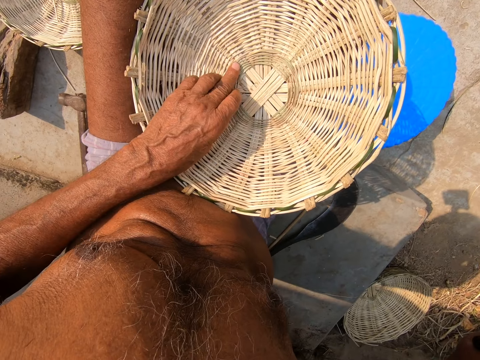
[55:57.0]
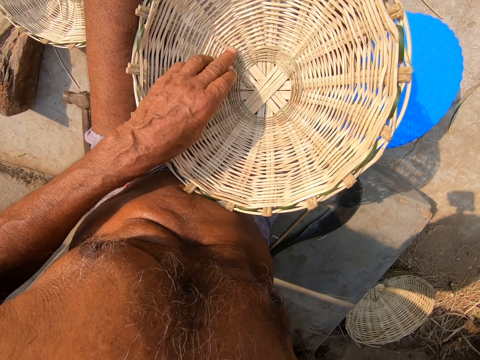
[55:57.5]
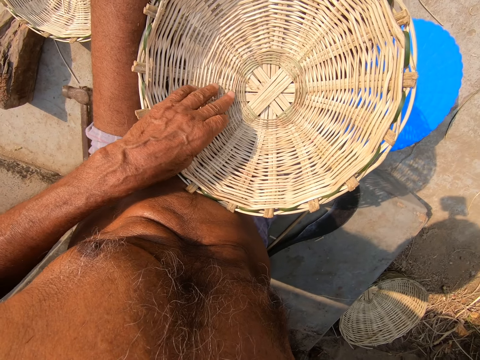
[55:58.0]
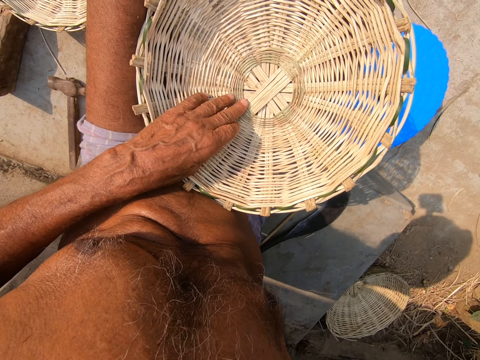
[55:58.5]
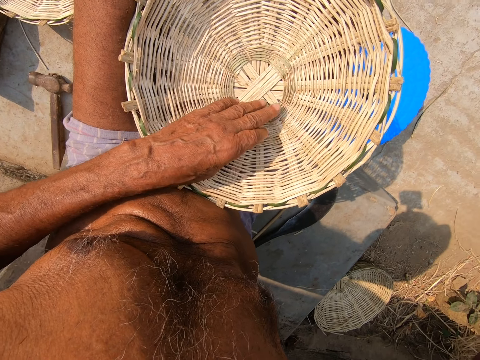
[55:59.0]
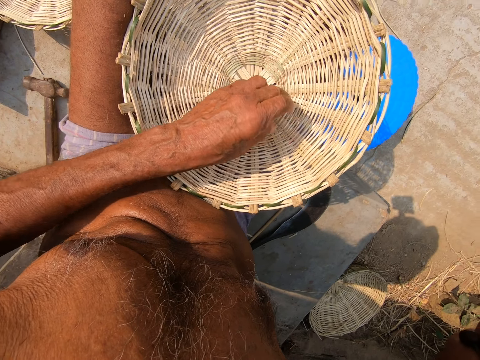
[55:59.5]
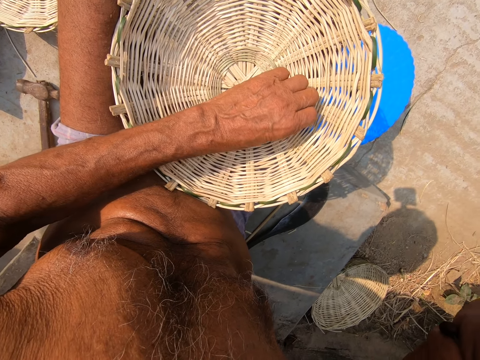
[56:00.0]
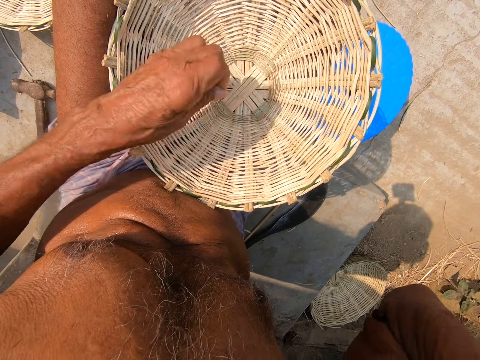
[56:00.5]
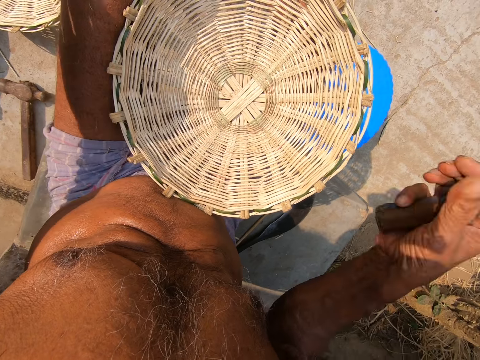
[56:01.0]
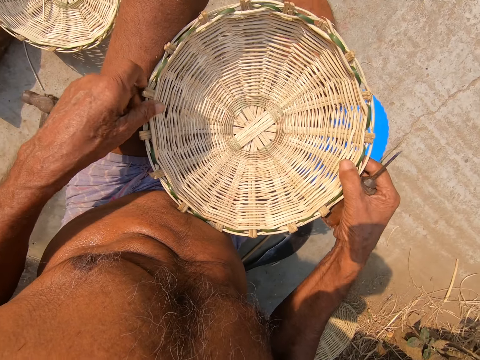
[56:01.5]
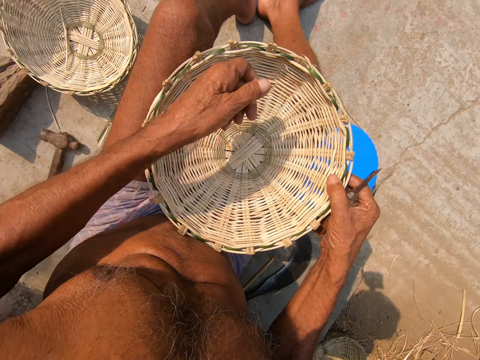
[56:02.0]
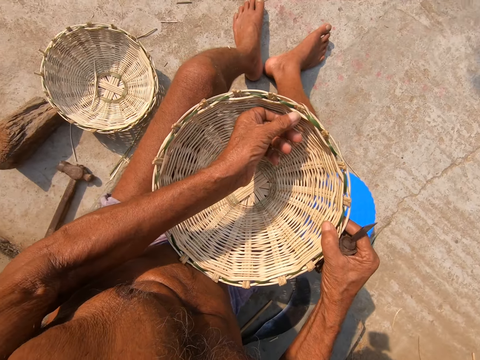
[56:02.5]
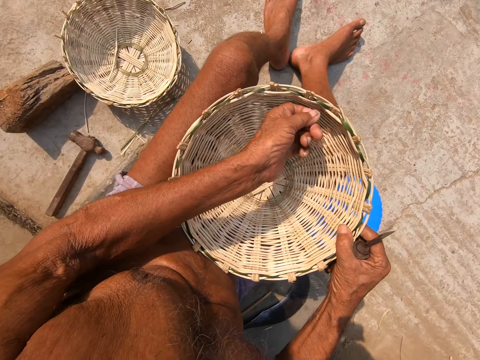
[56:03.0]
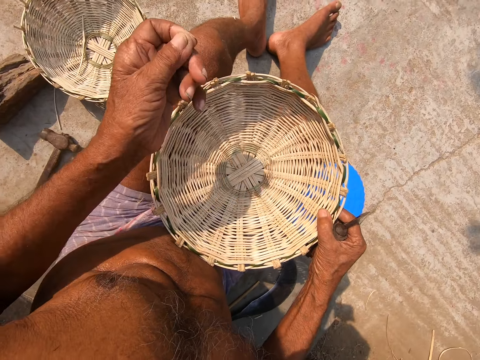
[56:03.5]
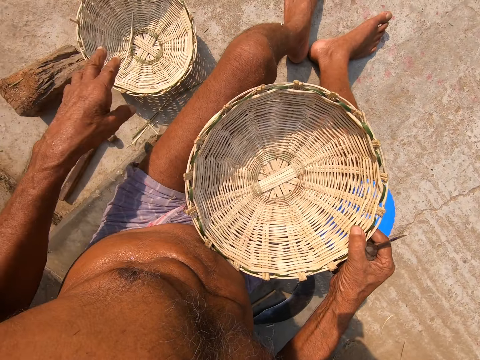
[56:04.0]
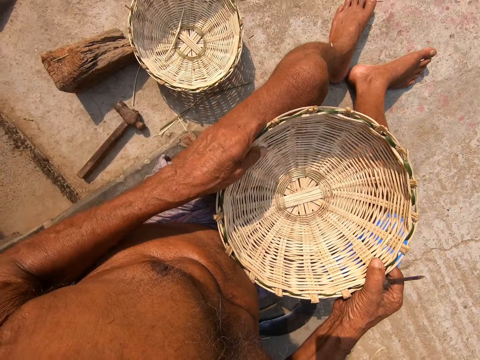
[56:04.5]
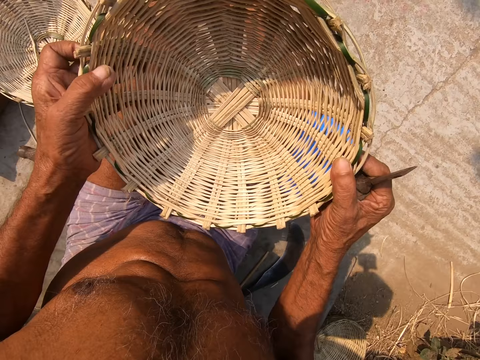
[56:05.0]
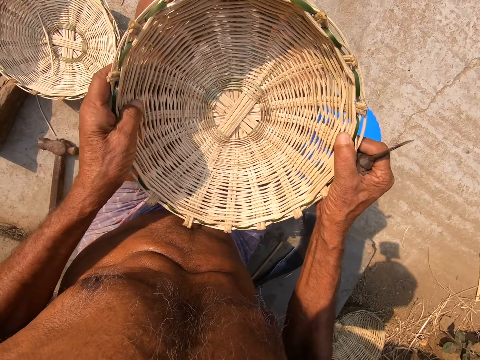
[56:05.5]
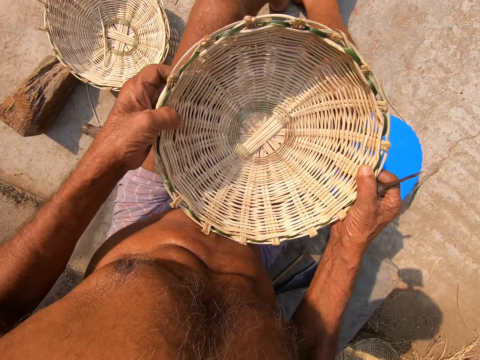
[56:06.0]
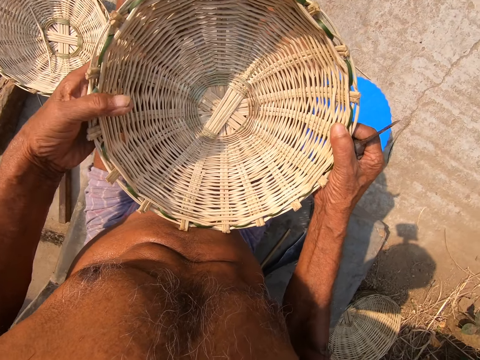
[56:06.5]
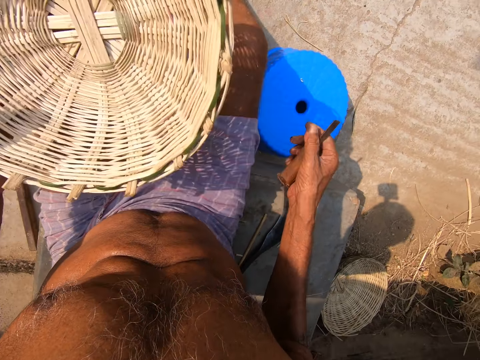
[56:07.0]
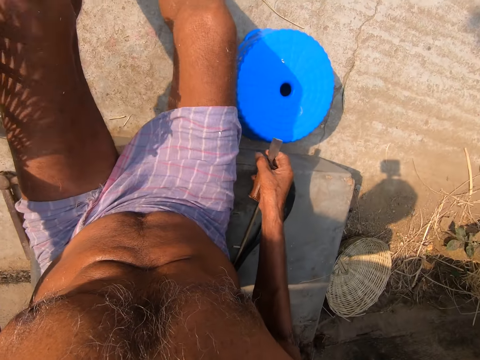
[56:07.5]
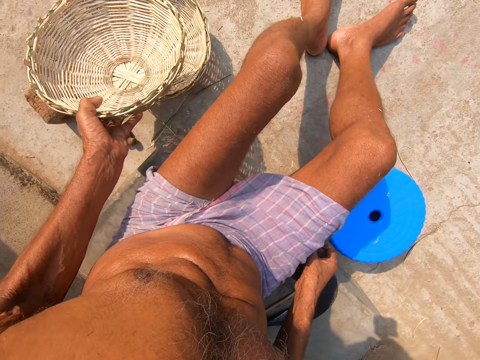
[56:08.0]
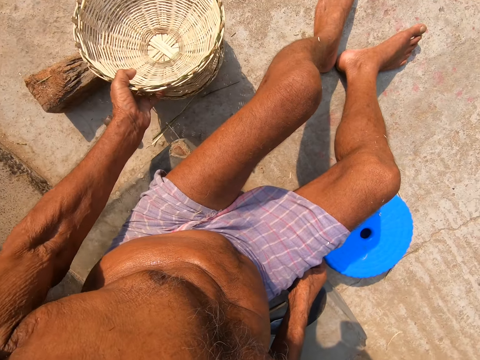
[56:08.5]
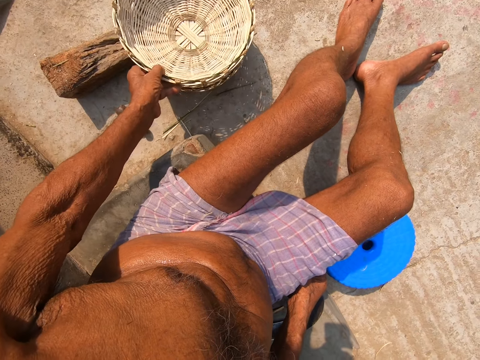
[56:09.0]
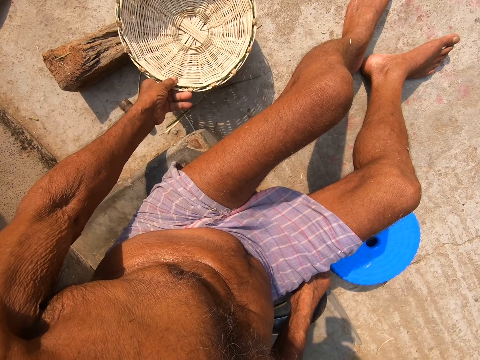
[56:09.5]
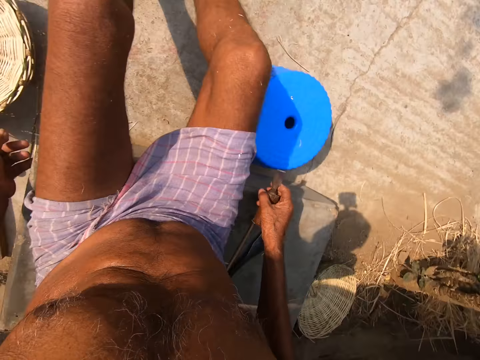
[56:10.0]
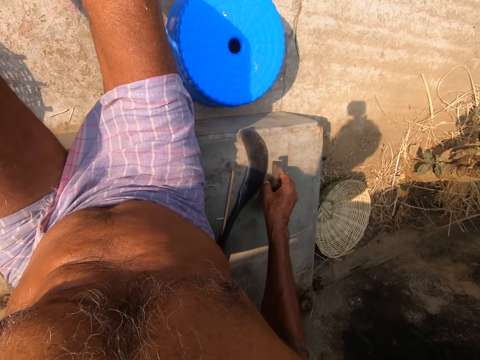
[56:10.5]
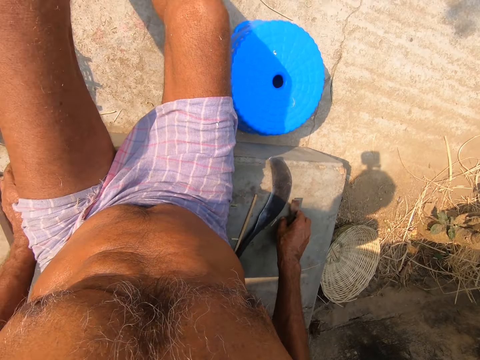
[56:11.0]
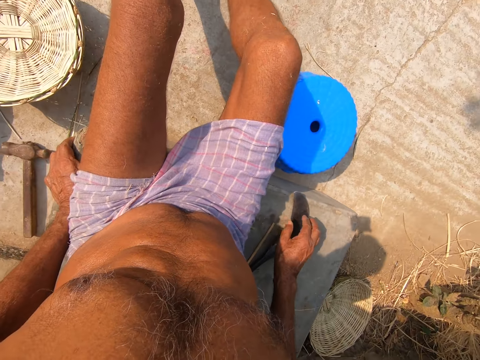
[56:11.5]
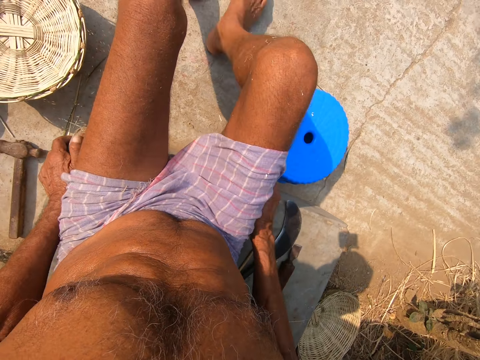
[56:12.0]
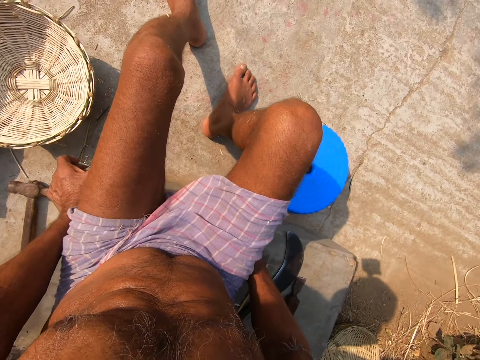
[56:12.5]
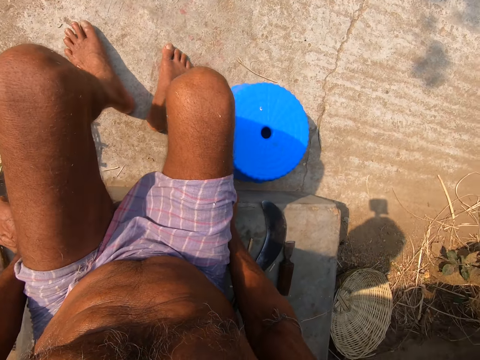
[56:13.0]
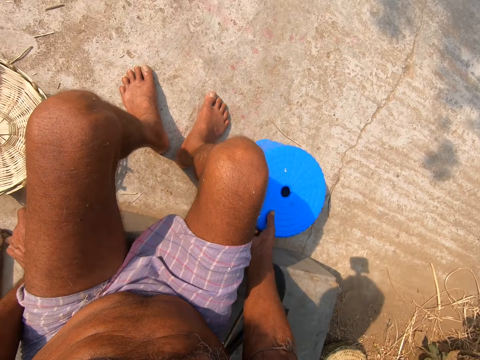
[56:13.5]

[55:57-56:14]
The camera wearer raises his right hand. He tries to feel some pieces of grass. He picks a grass and throws the grass. He drops his right hand. He picks a grass and throws the grass. He drops the basket on a basket on the floor with his left hand. He lifts the basket. He puts the basket on top of another basket. He drops the chisel or scraper in his right hand on the floor. He looks around. He moves a stool on the floor with his right hand.

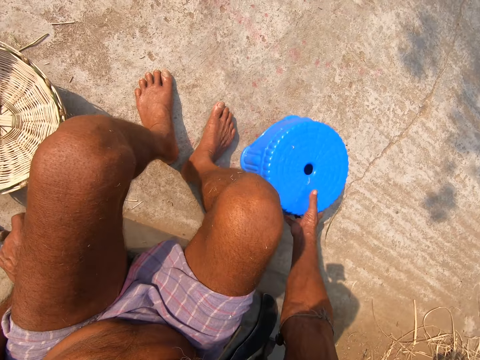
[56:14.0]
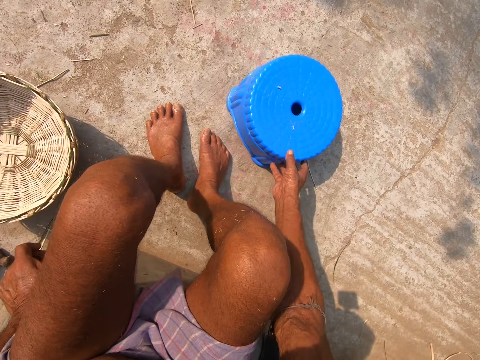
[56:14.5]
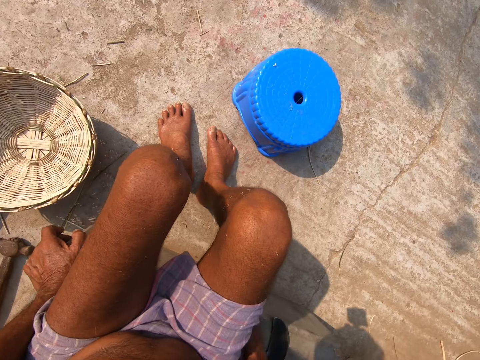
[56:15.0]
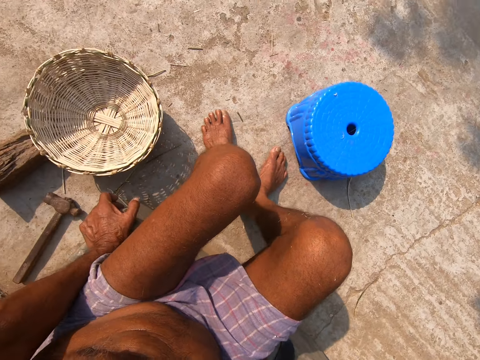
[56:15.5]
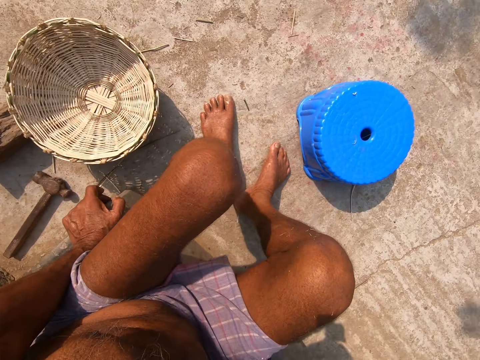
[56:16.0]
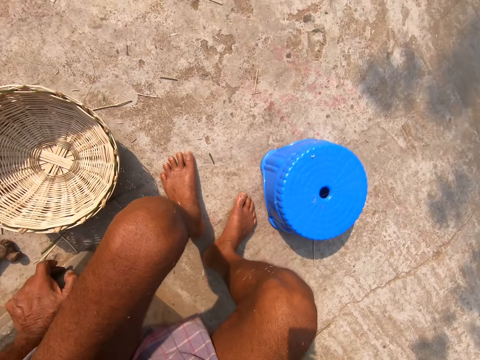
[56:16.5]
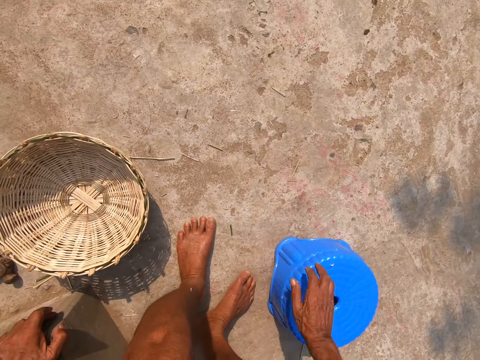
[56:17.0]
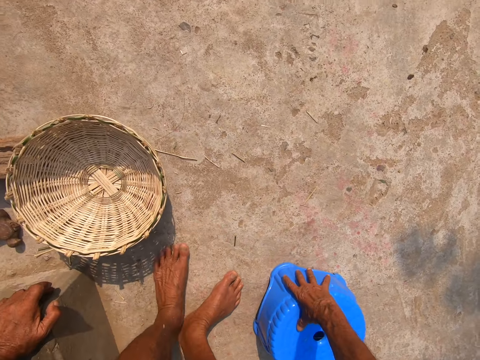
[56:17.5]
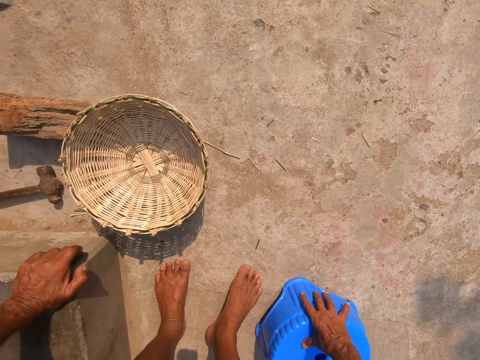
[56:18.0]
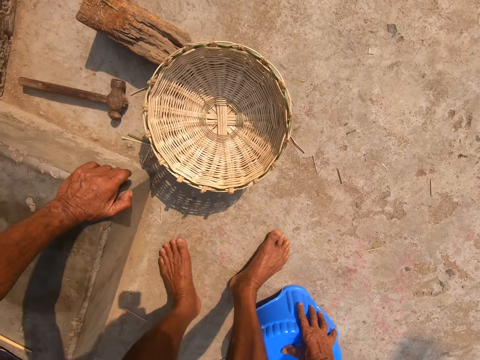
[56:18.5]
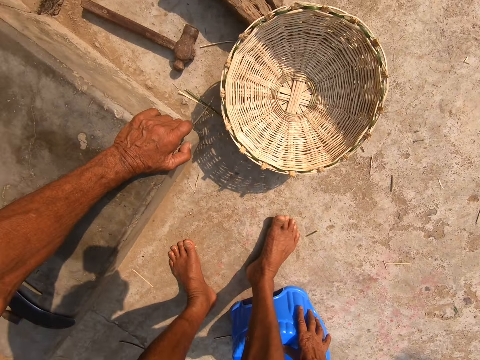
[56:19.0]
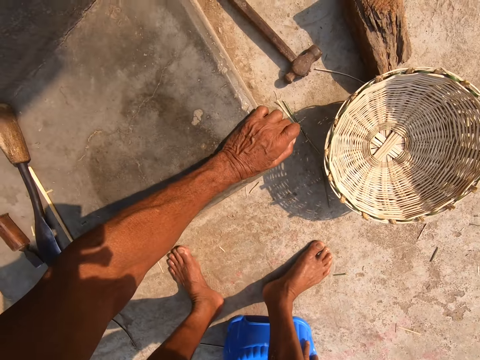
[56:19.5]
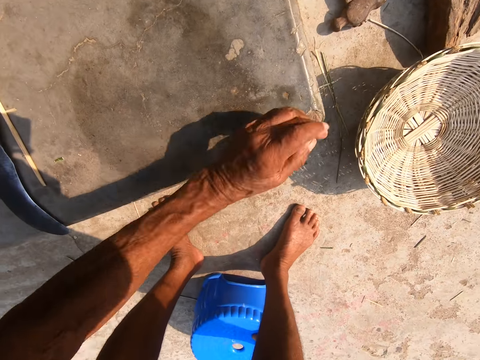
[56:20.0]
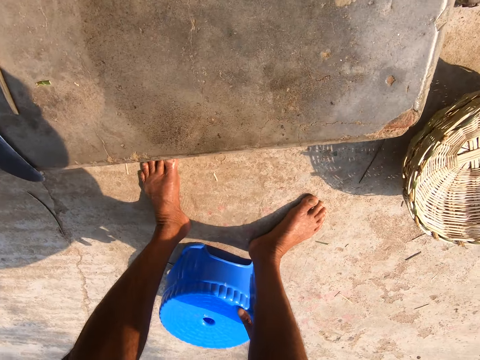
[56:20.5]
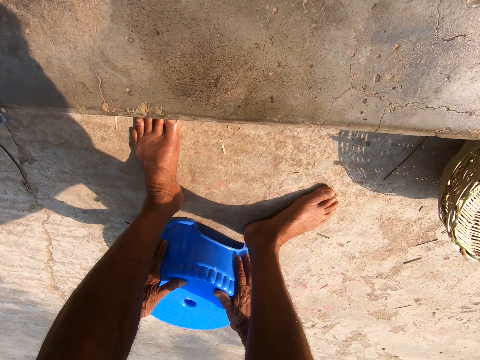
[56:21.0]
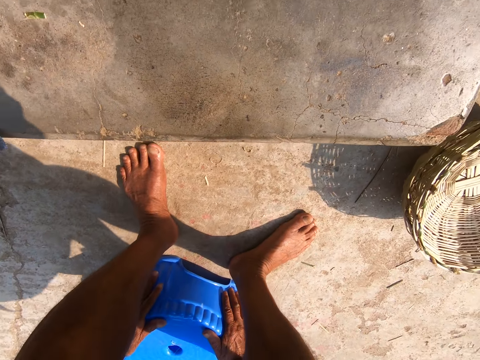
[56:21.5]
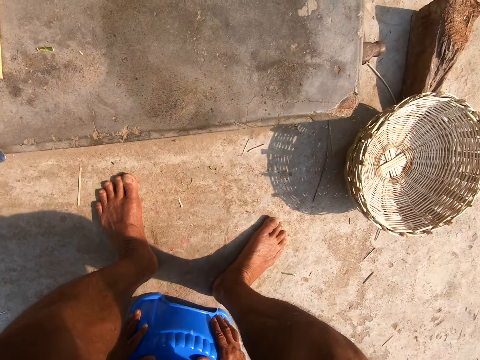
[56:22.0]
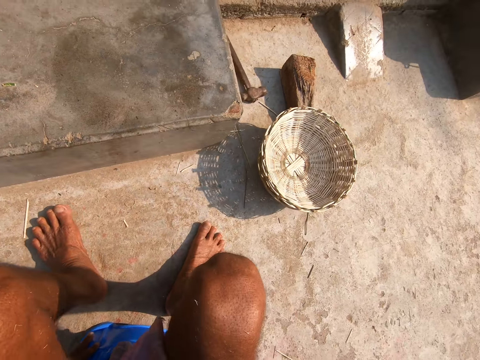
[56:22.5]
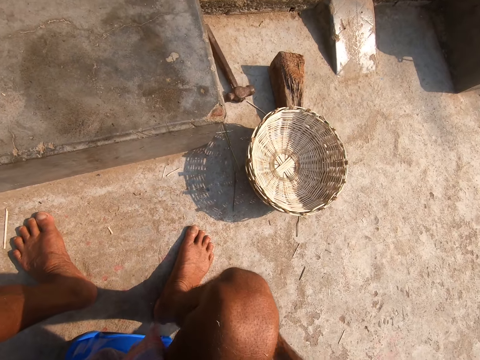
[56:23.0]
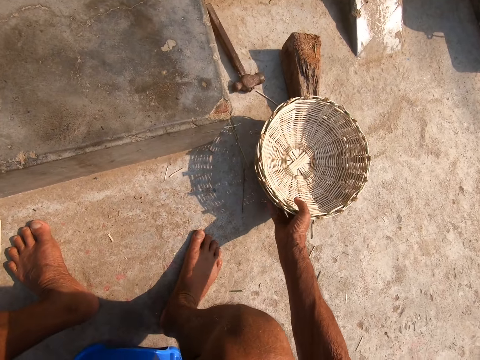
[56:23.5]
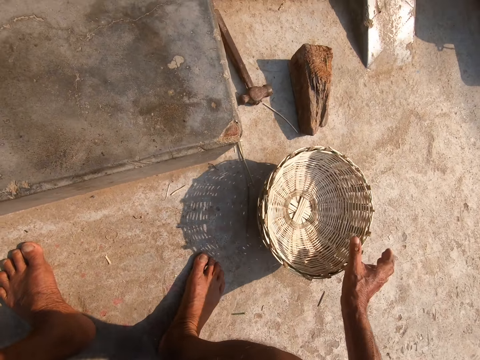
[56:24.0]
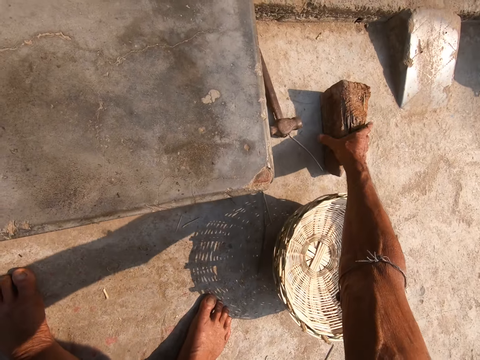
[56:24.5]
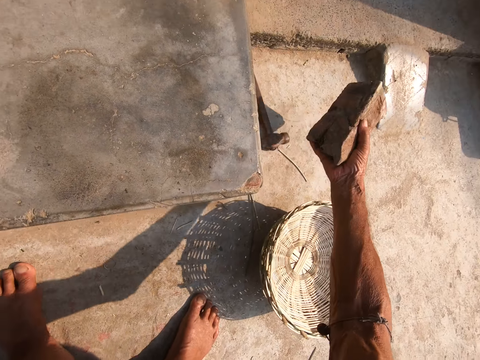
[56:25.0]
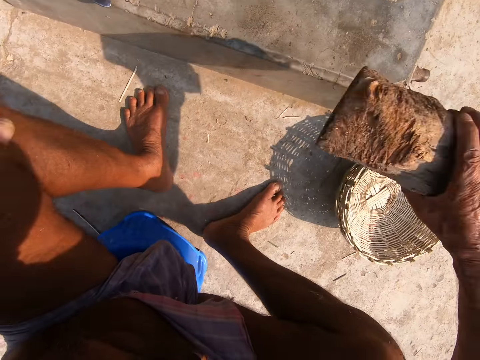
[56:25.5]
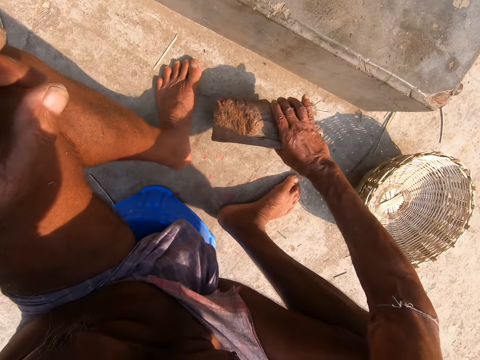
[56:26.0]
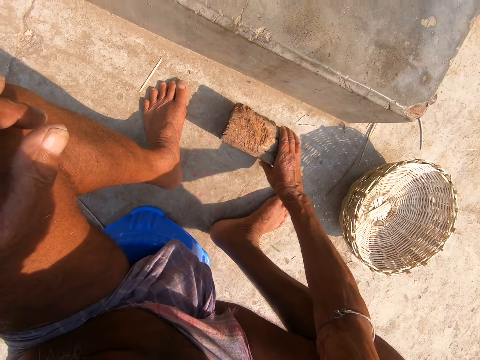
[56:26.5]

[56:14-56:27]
The camera wearer stands up from the floor. He holds the stool with his right hand. He bends. He turns around. He holds the stool with both hands and sits on the stool. He moves the baskets on the floor with his right hand. He picks a log of wood from the floor with his right hand and places the log of wood in his right hand on the floor.
